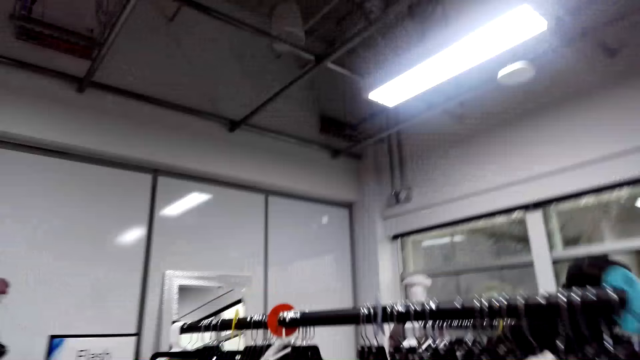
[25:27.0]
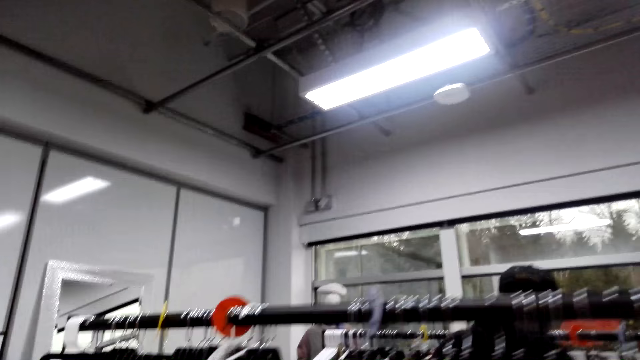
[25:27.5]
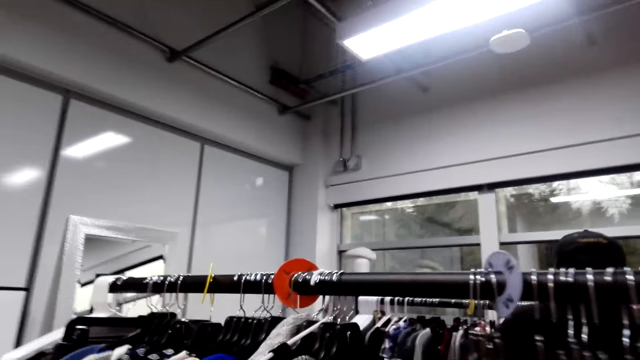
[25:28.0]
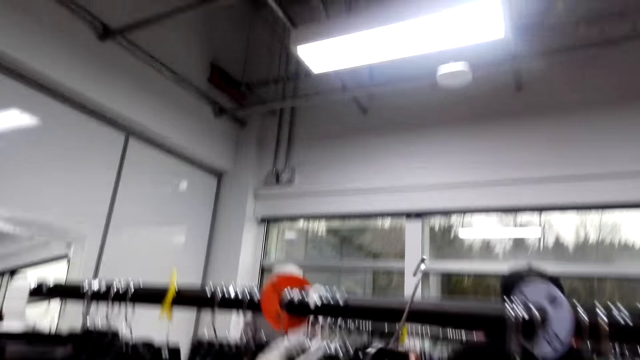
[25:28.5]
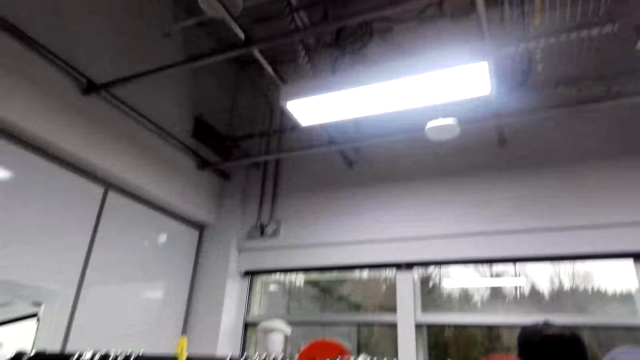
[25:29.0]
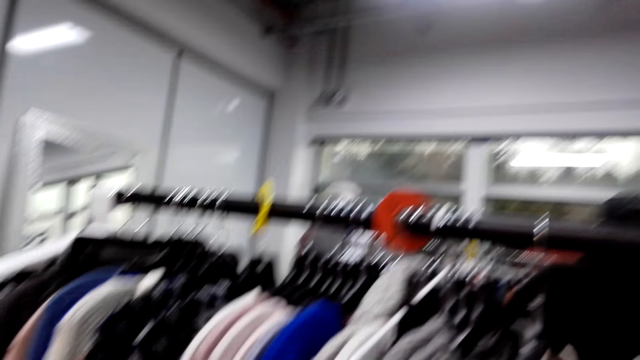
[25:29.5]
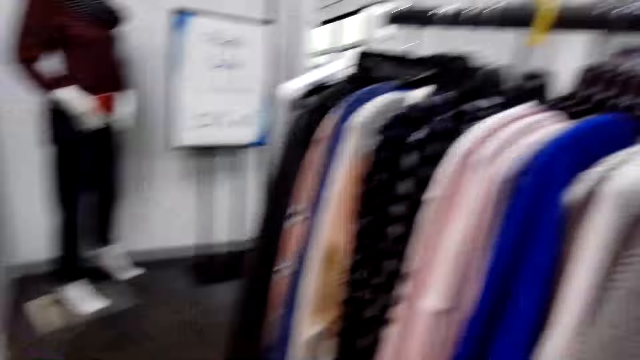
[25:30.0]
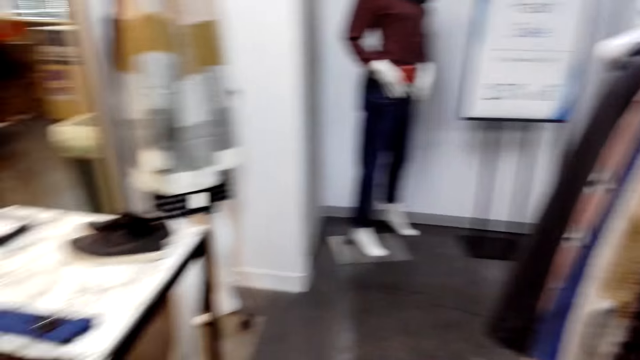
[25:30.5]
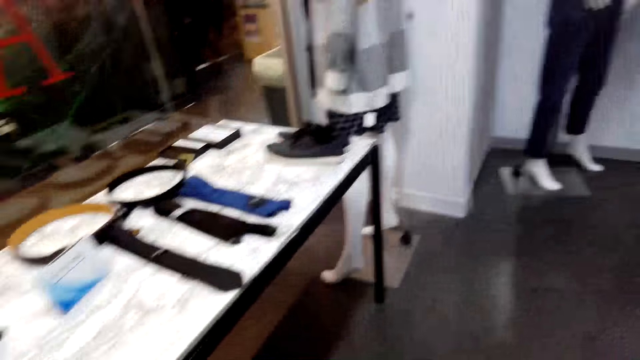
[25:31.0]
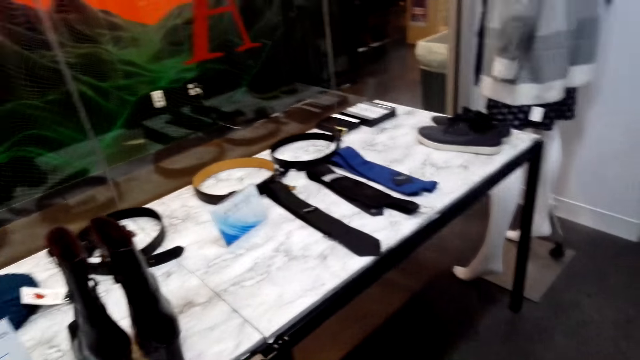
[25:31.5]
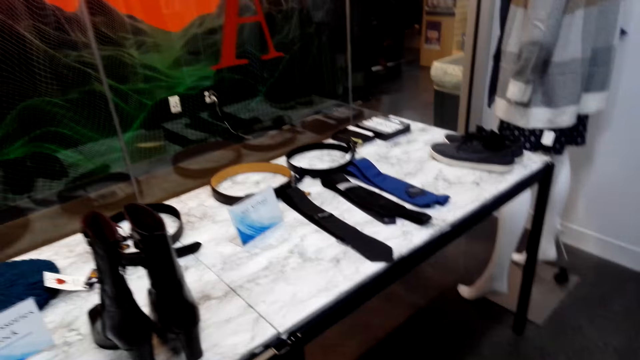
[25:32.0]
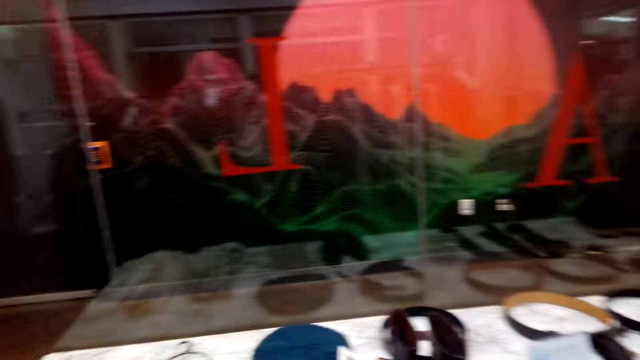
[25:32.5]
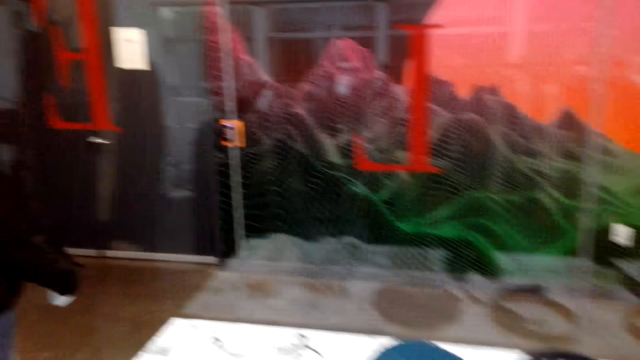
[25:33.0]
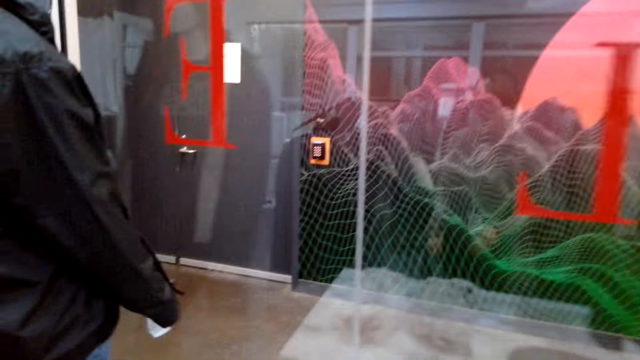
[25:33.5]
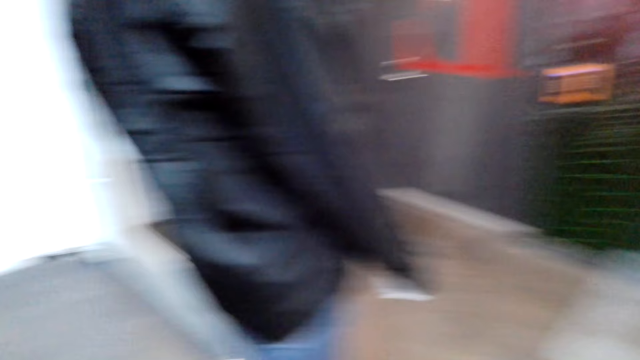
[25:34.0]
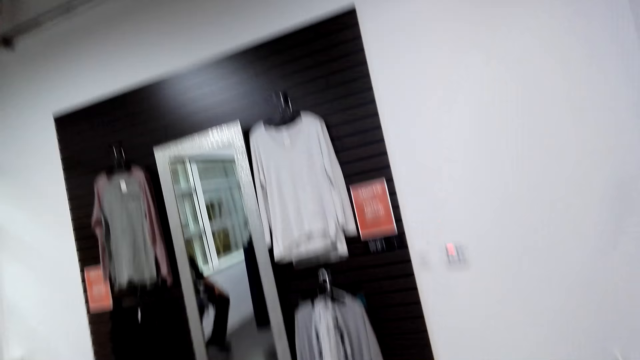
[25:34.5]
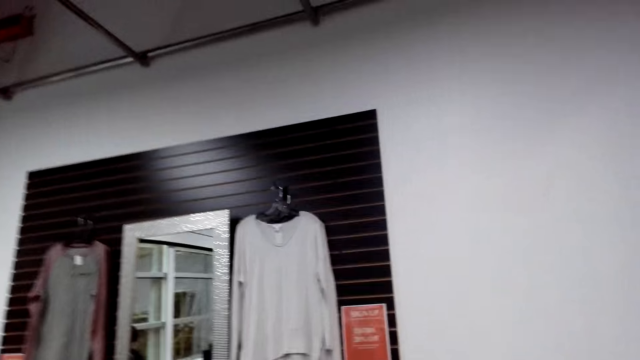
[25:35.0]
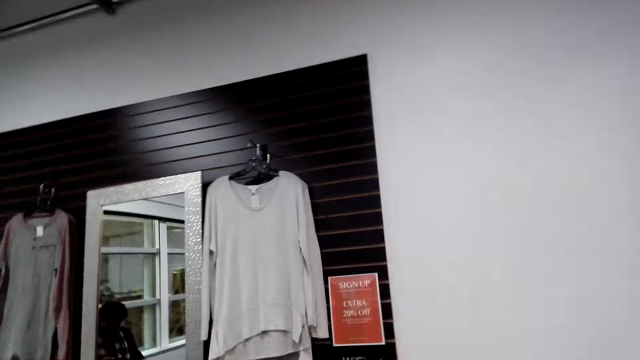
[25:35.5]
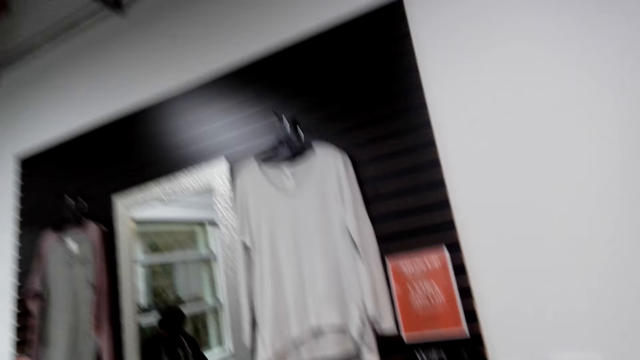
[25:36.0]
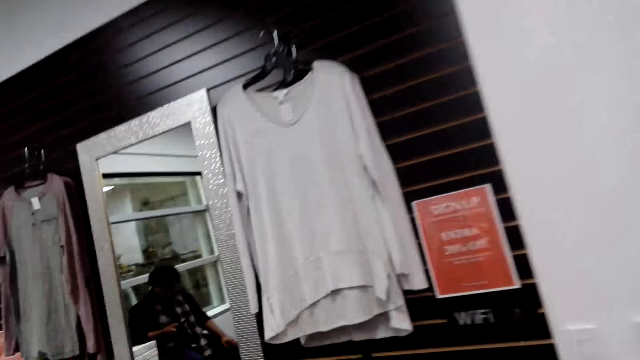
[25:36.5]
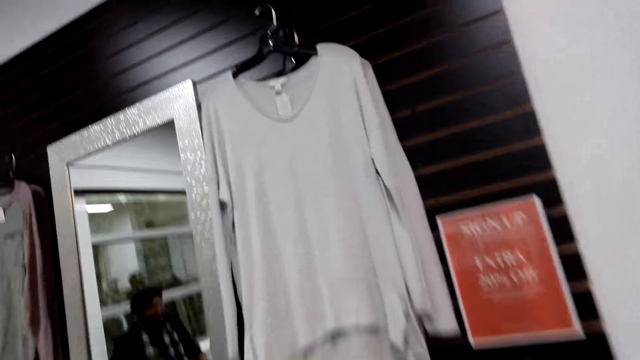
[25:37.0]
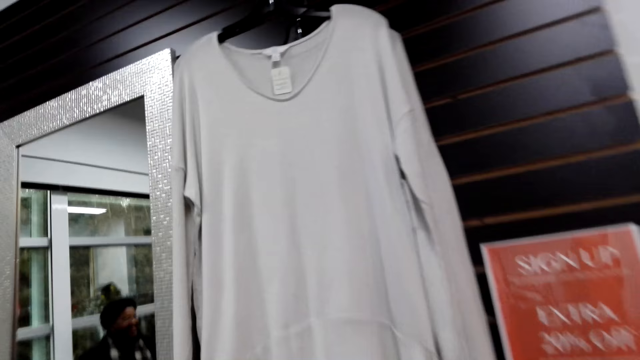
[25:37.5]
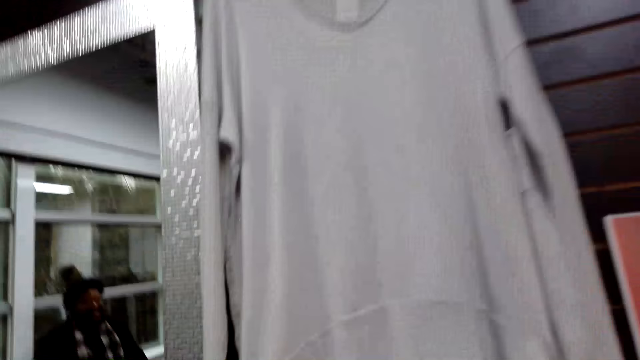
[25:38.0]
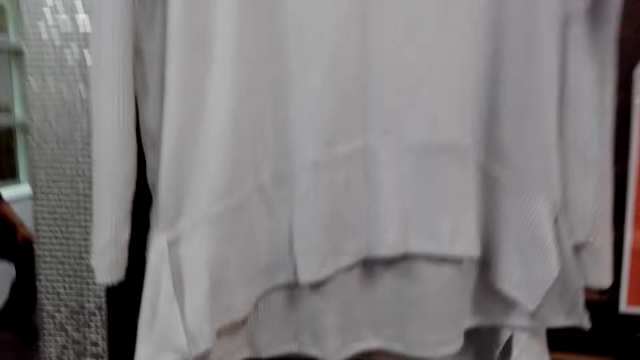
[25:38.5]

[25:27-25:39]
The camera wearer hangs the shirt. They turn the camera.

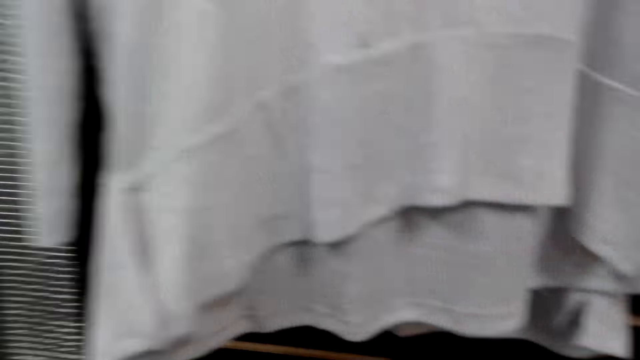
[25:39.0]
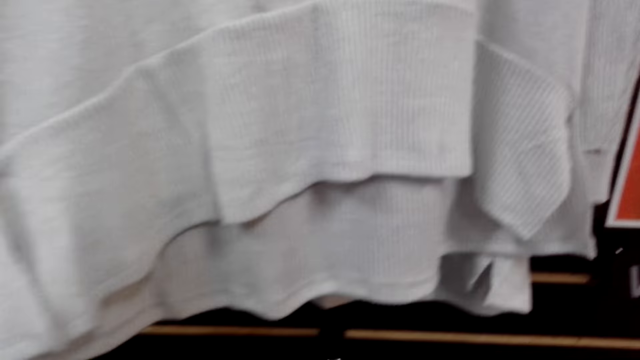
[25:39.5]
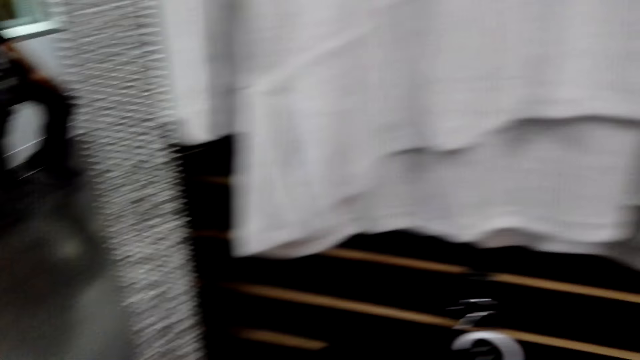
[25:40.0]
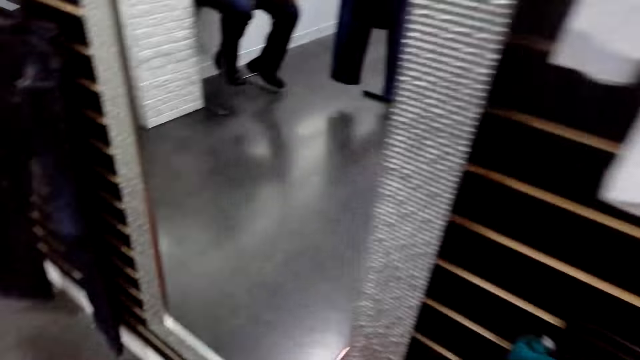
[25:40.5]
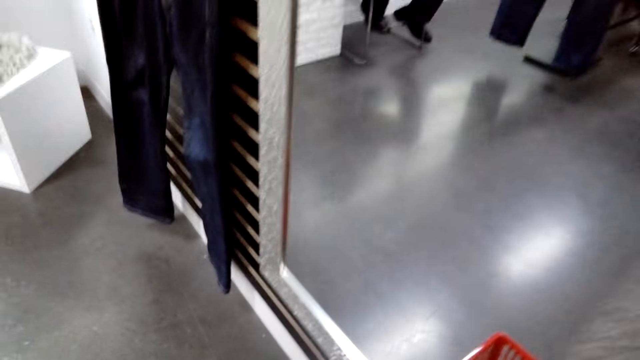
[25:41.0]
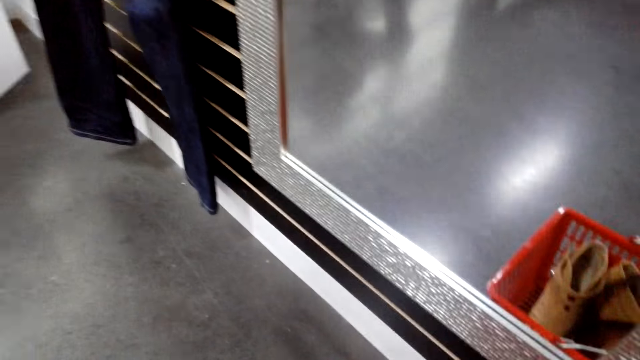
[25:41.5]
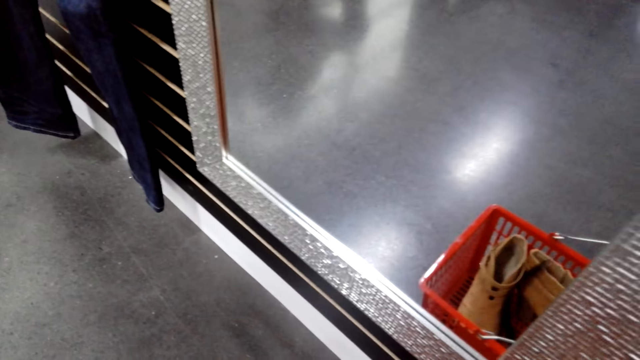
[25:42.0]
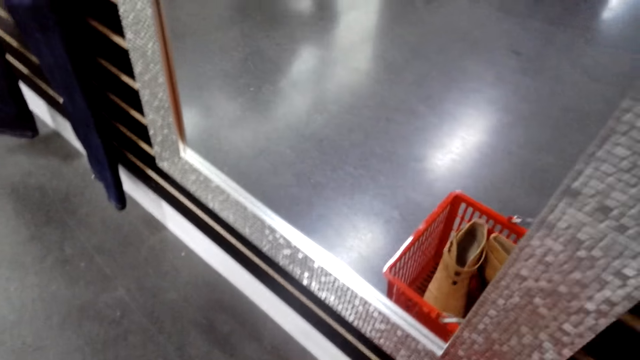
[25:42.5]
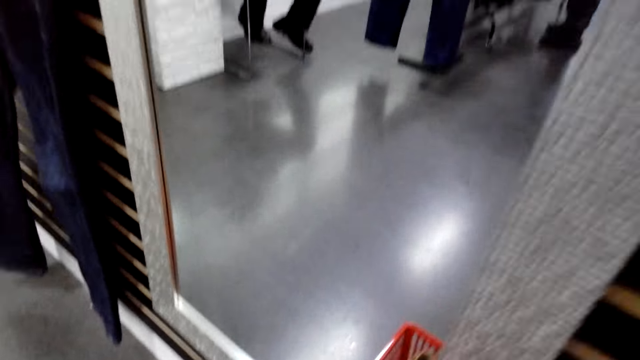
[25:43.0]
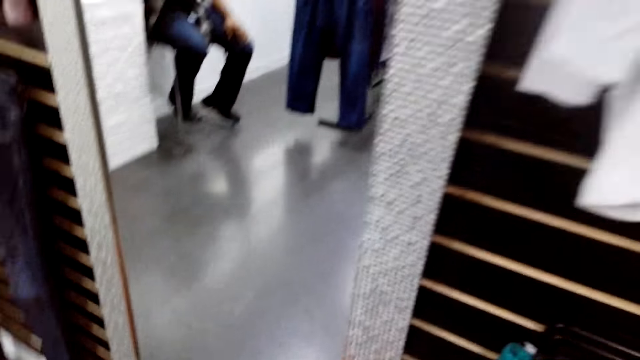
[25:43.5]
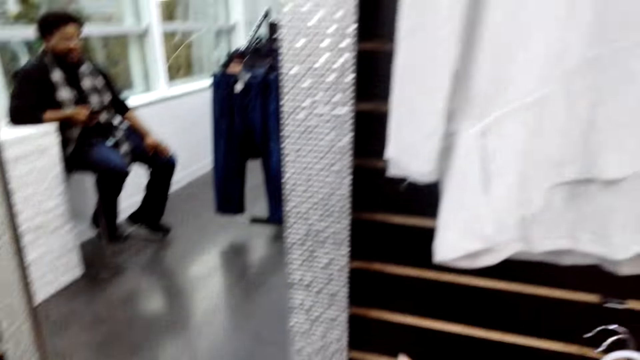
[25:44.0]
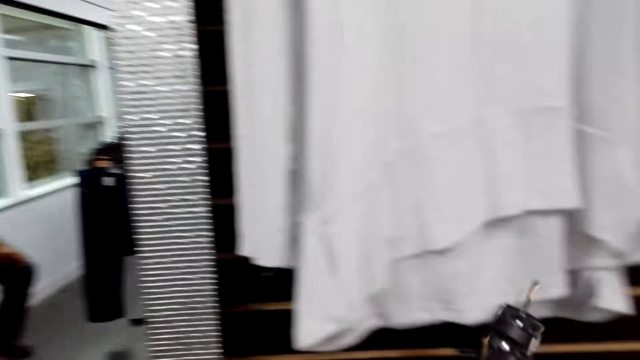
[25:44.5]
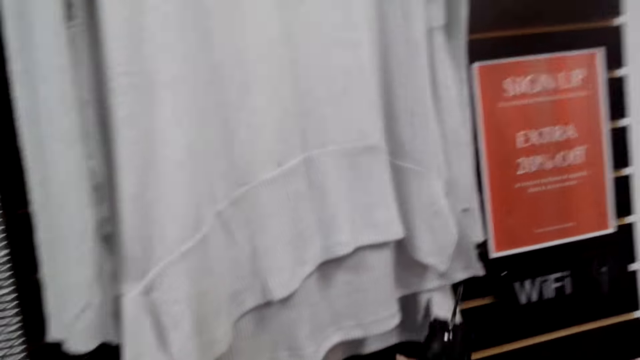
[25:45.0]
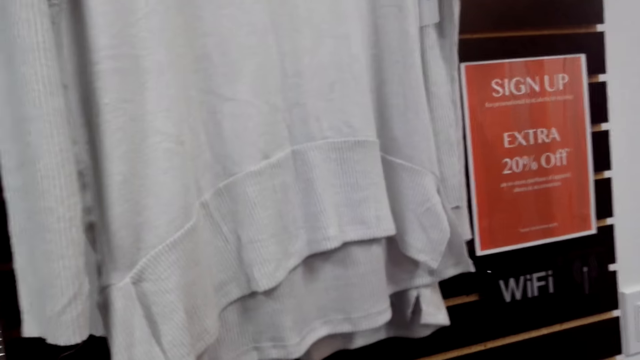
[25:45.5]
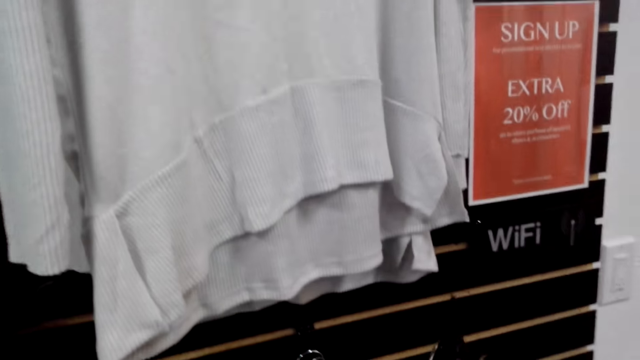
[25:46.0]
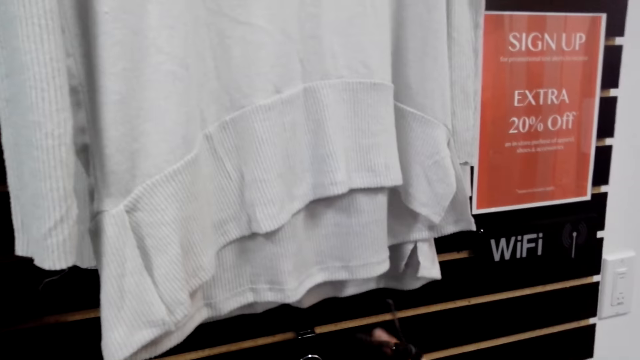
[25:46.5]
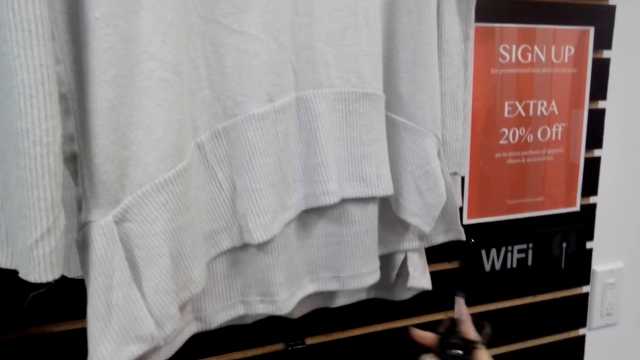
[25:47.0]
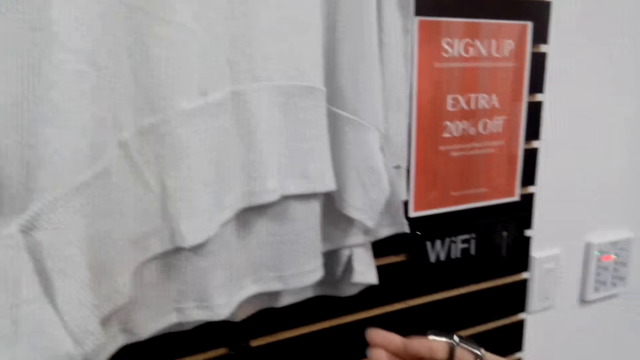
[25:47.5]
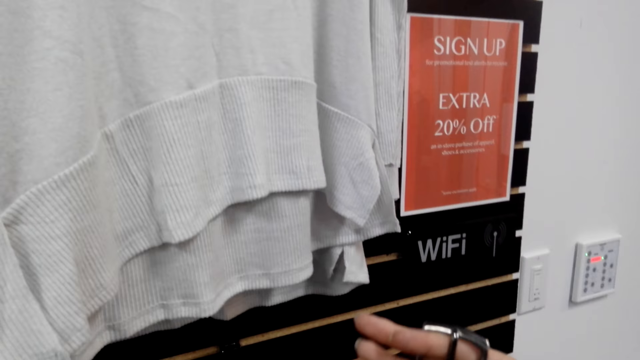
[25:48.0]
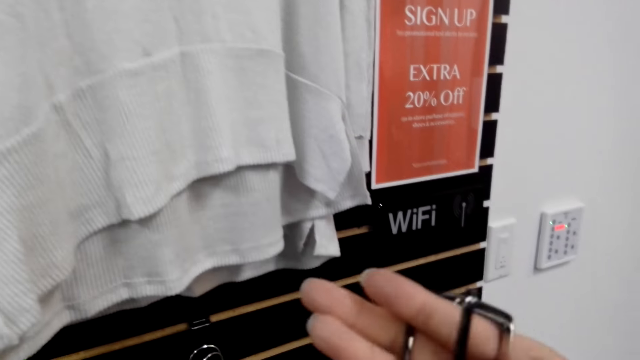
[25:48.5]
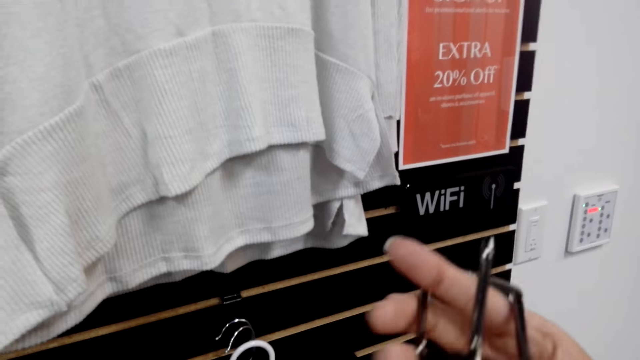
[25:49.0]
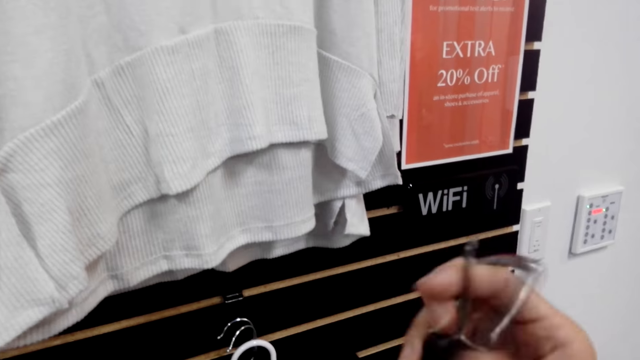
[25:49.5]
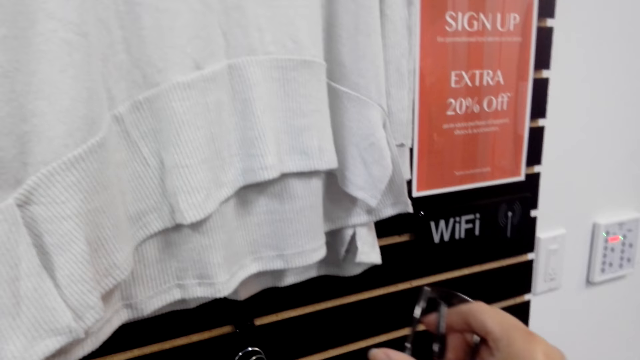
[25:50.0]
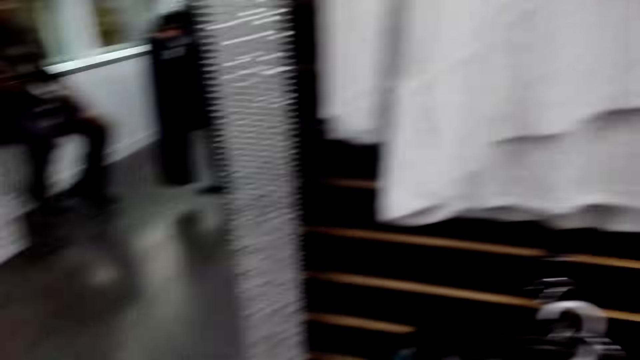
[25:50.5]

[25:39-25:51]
The camera wearer picks up another cloth.
